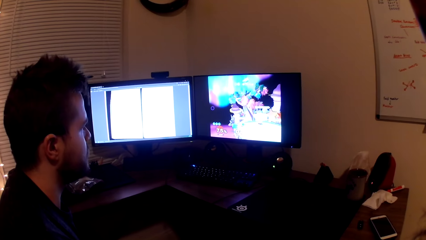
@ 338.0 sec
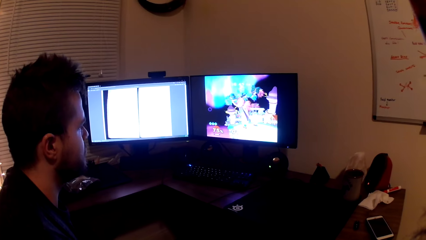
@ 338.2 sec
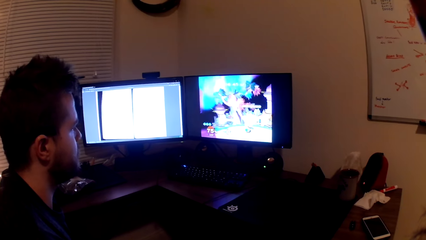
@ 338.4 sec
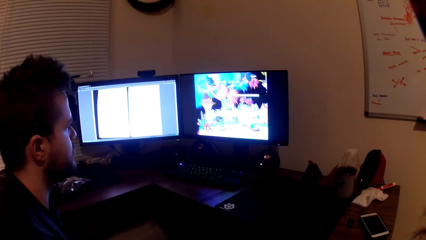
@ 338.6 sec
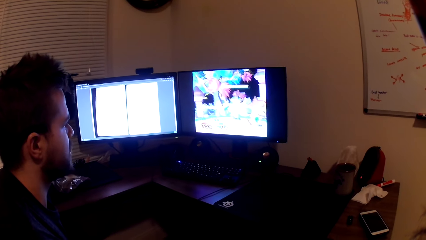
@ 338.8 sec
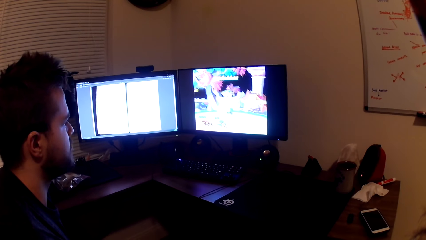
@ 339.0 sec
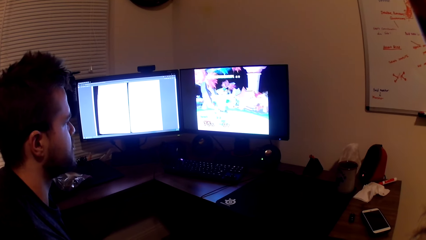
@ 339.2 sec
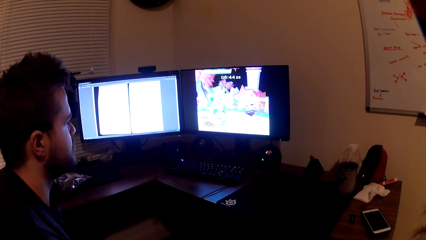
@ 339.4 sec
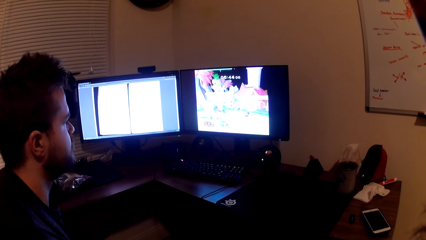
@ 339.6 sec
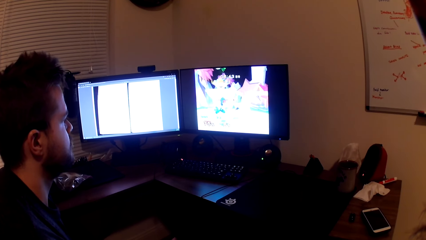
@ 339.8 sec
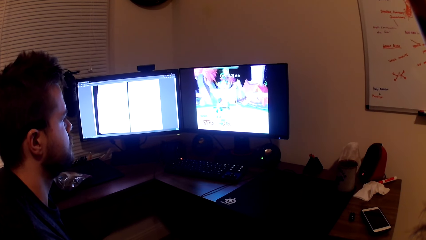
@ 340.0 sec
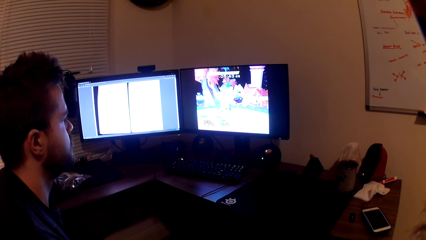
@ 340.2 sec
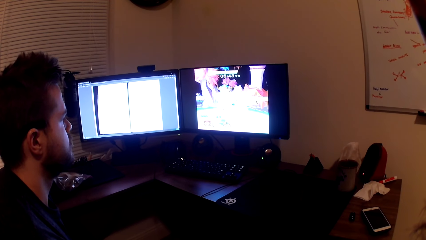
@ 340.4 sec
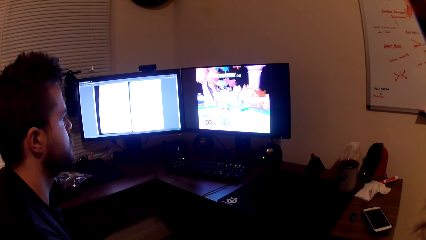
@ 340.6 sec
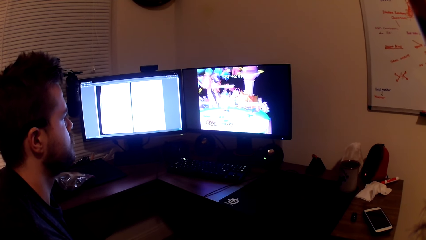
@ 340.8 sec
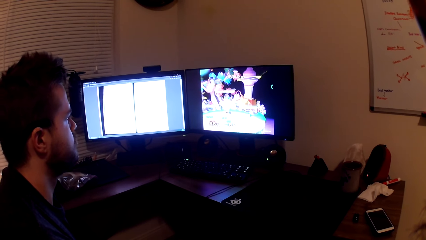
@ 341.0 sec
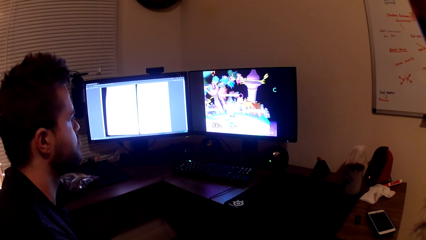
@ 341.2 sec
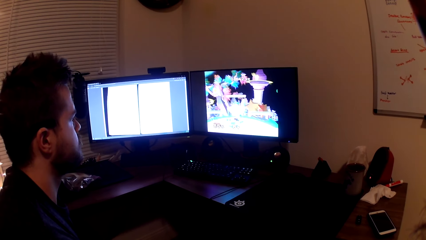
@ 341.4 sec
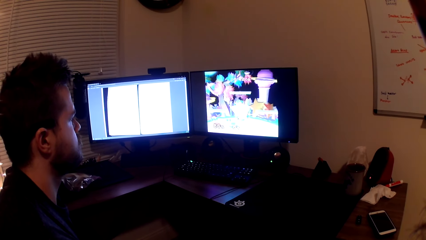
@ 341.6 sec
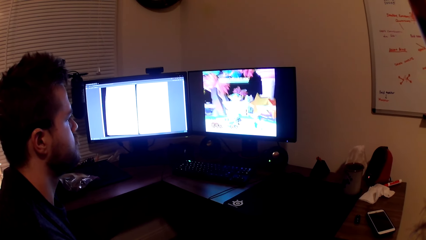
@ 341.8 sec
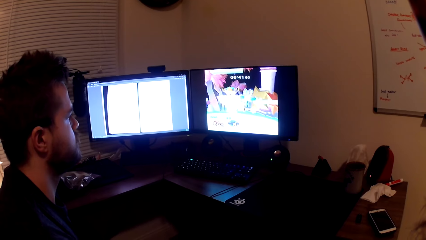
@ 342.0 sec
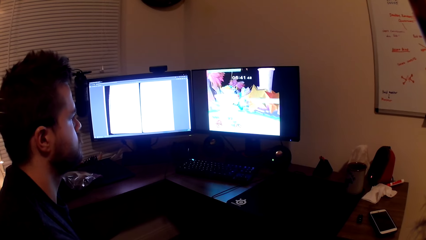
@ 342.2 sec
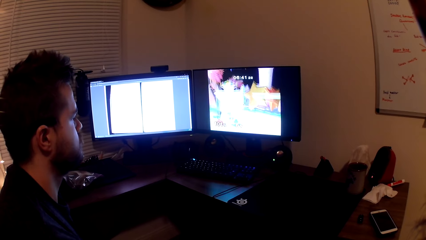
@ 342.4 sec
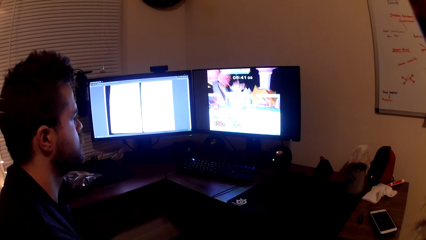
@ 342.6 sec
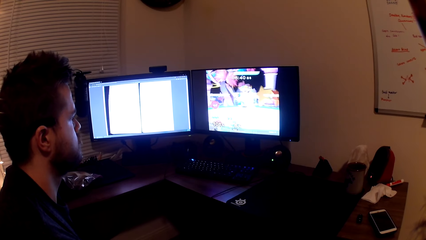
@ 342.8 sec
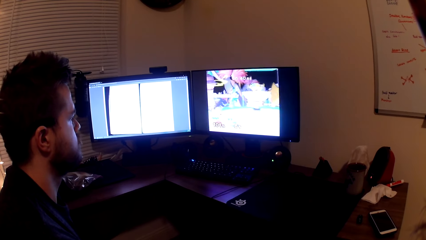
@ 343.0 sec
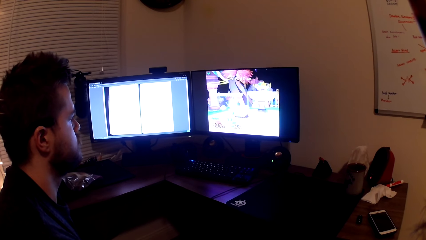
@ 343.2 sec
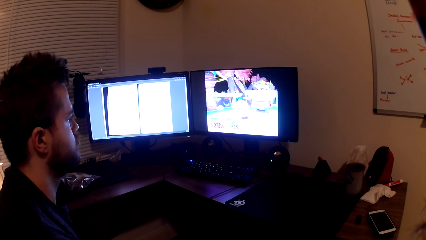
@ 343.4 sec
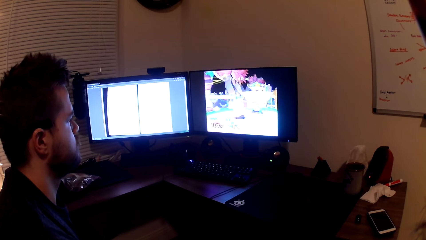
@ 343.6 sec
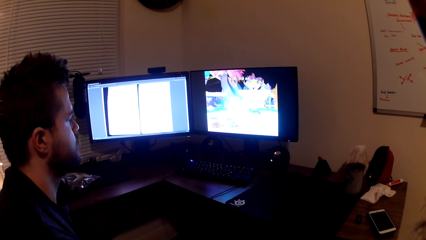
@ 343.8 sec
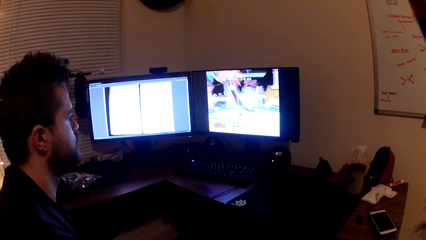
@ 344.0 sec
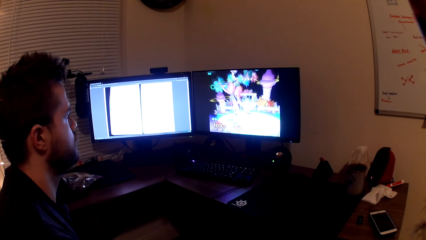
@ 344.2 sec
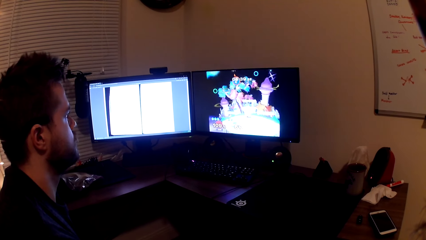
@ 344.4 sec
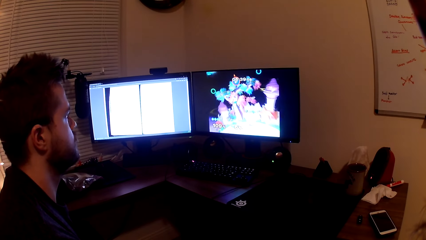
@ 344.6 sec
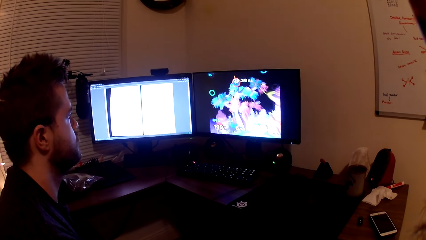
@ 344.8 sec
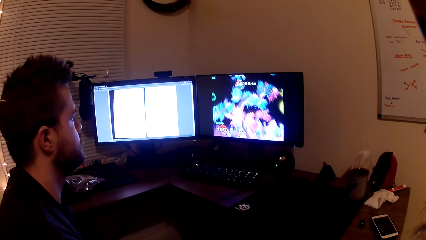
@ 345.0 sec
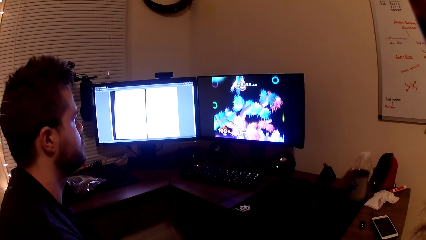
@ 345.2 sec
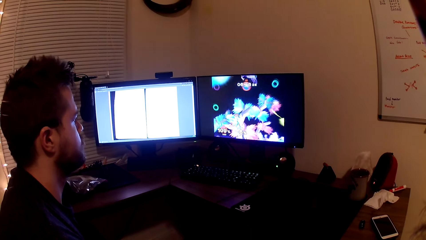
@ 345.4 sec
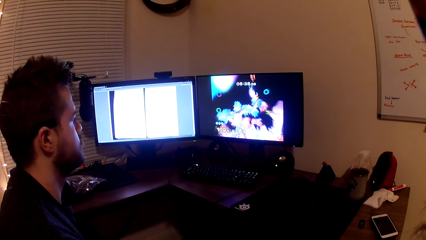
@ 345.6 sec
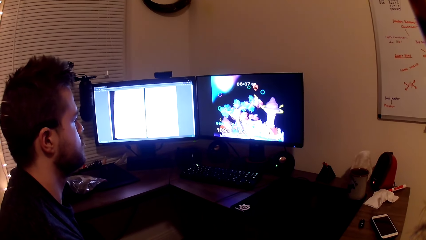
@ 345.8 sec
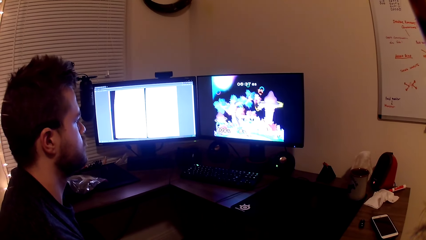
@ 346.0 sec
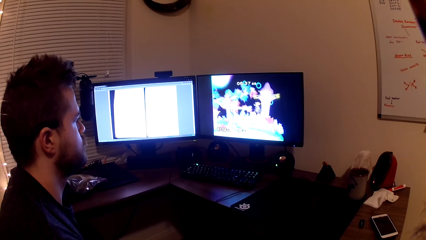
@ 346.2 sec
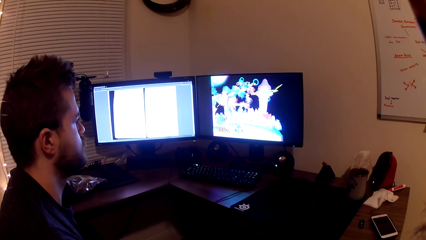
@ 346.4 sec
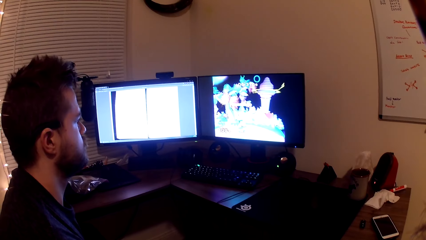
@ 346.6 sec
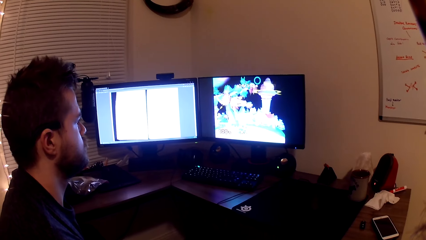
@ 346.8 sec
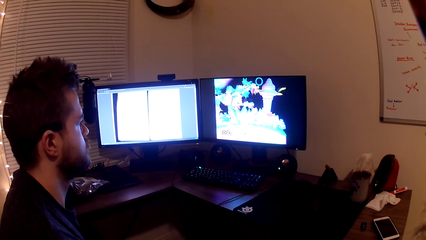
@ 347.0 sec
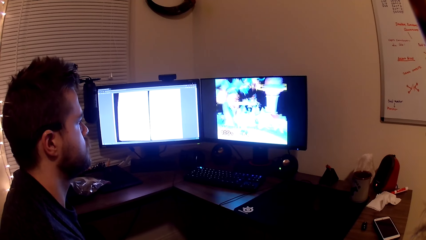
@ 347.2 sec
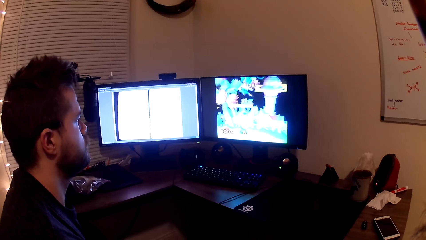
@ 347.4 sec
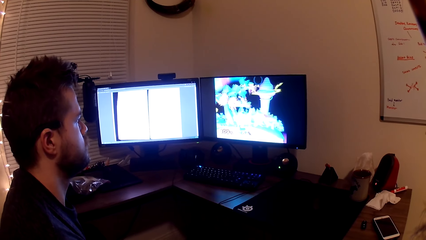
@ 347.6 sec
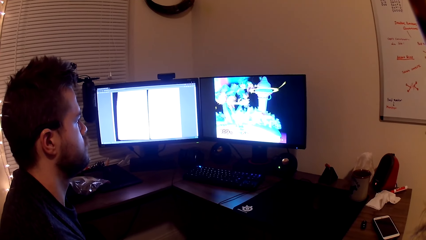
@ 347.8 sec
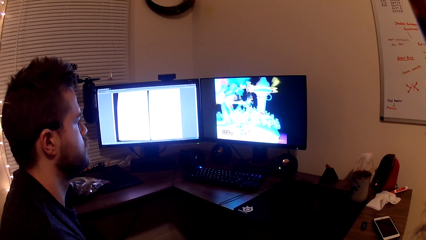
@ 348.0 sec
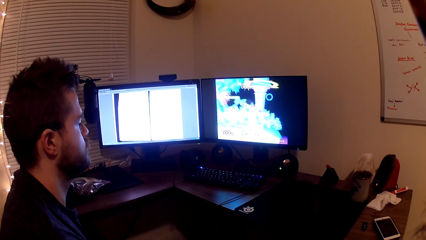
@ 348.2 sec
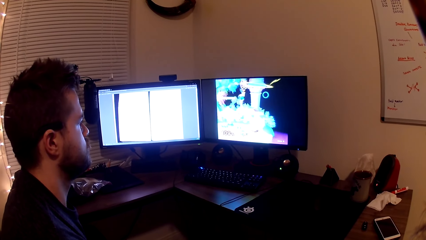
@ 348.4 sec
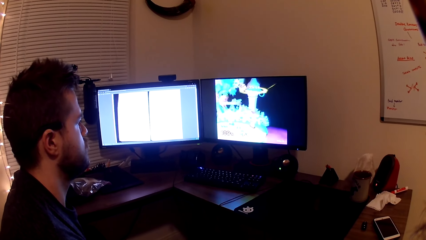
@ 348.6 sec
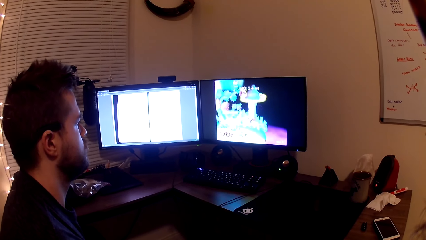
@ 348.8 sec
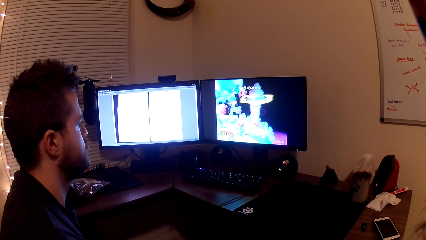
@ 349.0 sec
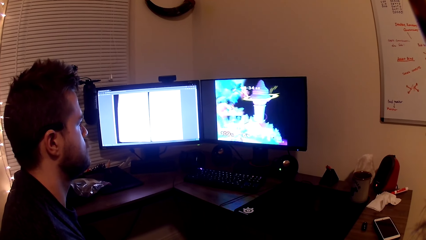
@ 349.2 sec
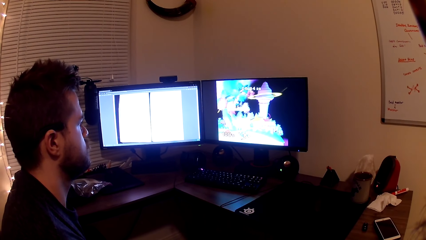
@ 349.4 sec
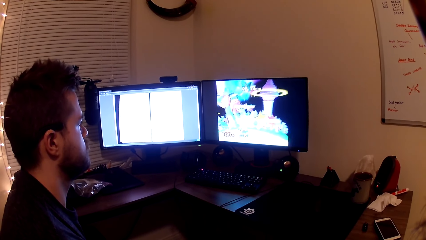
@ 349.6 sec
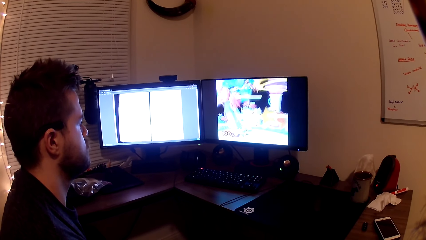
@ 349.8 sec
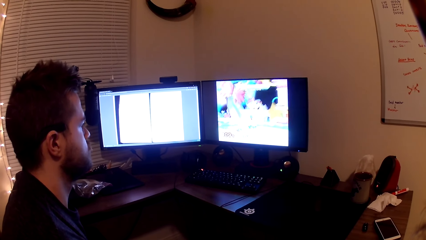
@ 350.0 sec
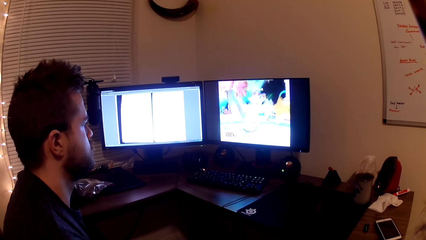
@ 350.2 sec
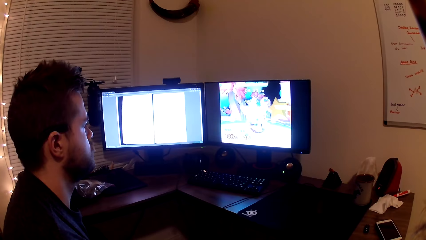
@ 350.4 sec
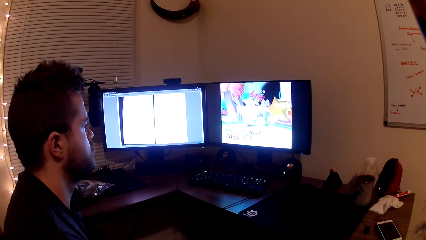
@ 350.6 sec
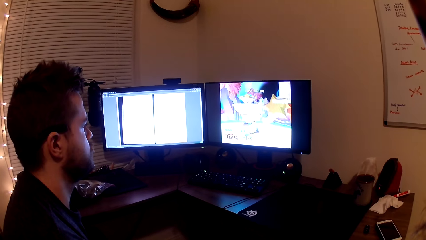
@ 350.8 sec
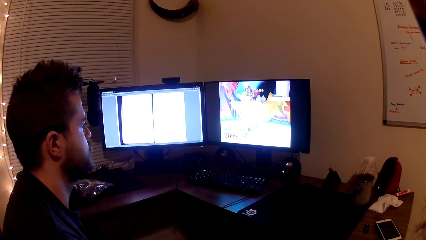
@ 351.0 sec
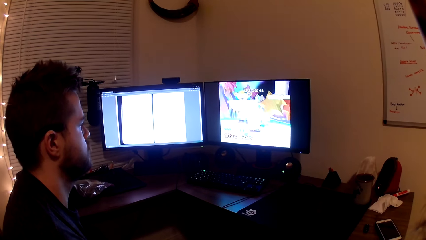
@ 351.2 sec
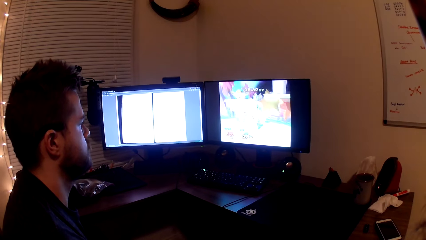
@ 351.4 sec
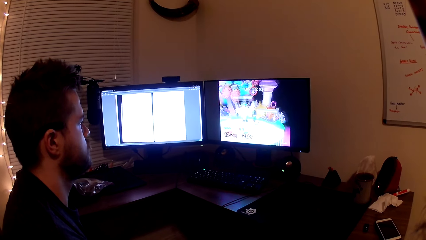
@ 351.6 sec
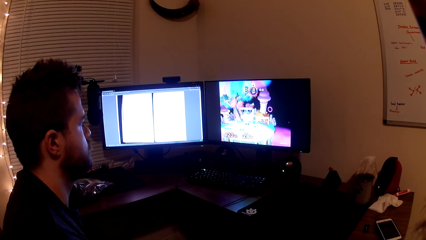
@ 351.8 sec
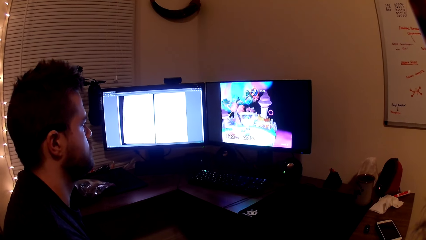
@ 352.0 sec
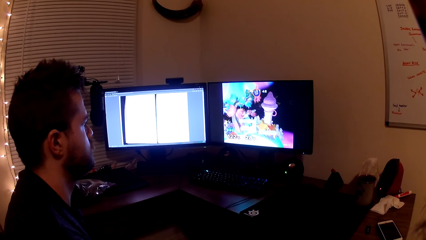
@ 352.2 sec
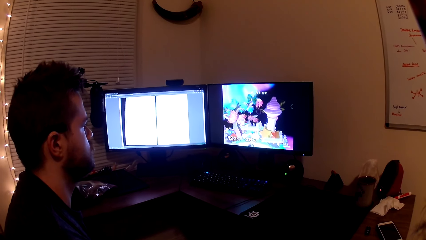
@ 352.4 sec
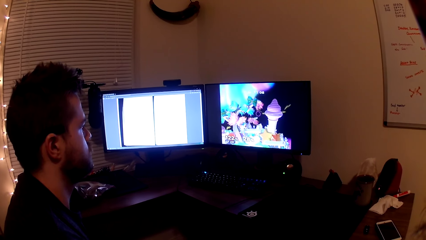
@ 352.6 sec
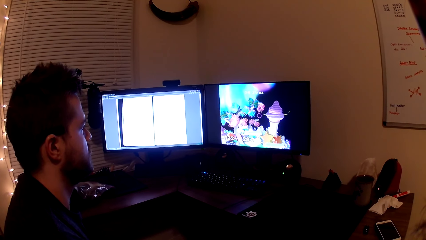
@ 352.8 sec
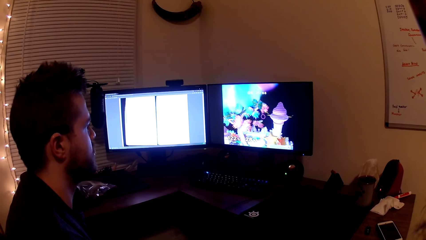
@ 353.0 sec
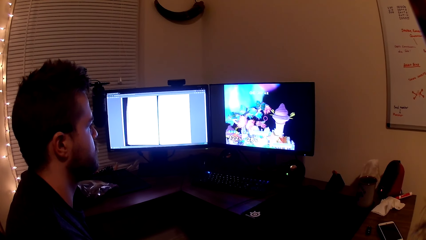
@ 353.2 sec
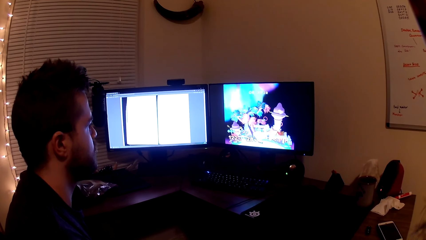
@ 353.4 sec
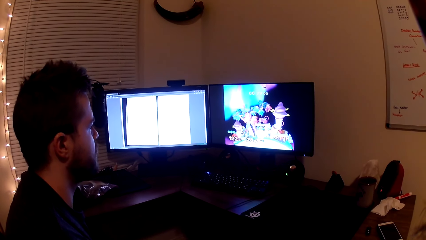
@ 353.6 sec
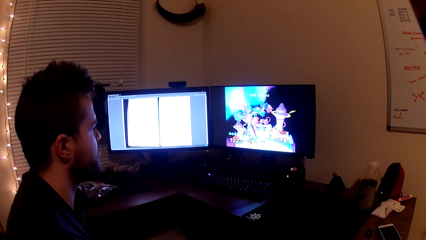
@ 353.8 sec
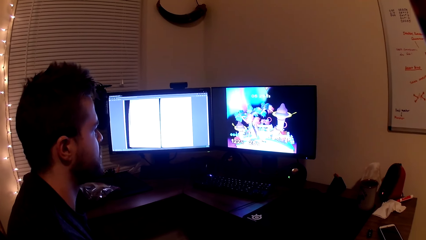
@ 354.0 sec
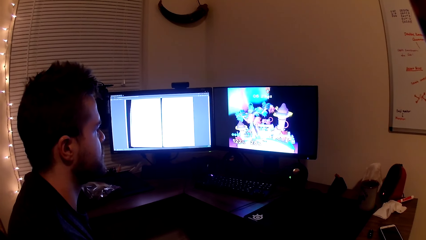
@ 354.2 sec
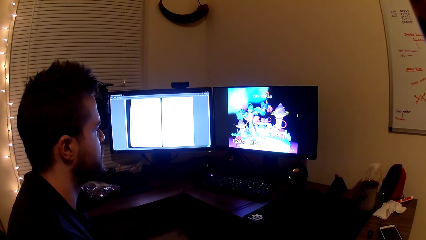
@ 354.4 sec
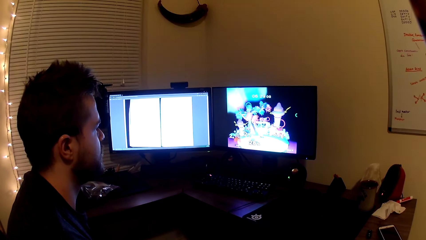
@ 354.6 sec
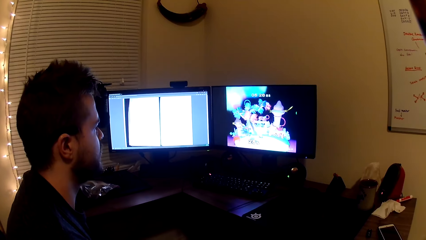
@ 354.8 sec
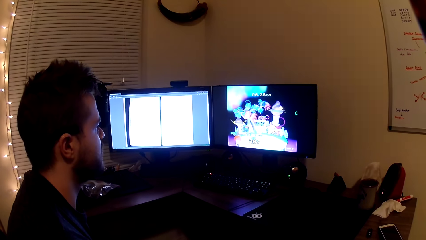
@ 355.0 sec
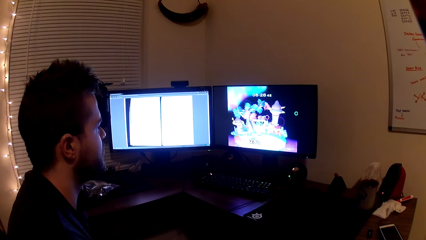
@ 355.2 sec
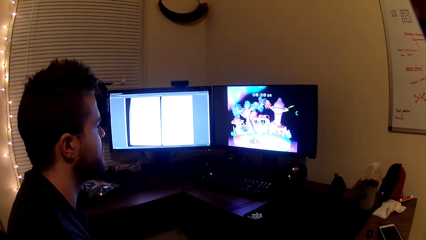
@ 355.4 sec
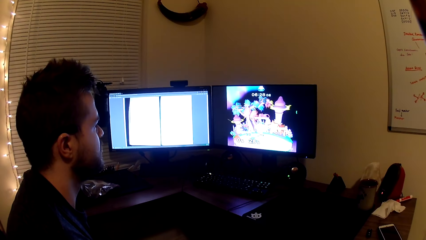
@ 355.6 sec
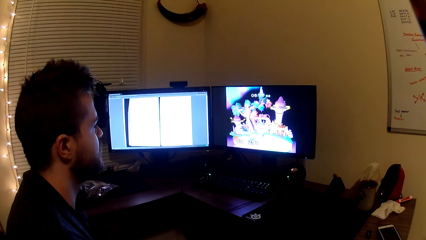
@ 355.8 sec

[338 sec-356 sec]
A man plays the video game. The man converses with the camera wearer. The man plays the video game. The man converses with the camera wearer.
